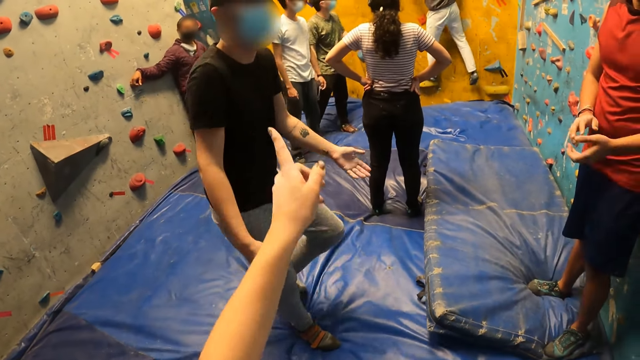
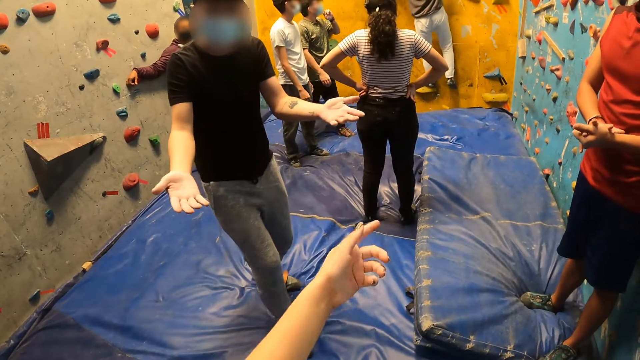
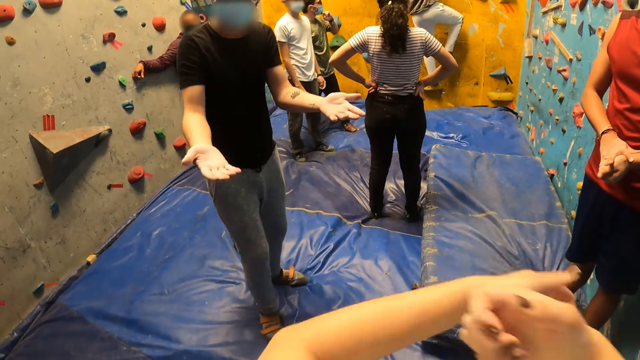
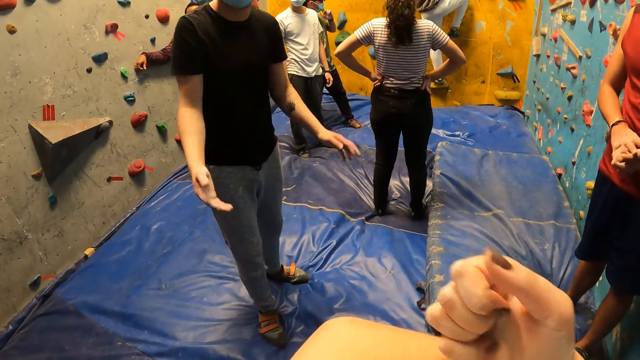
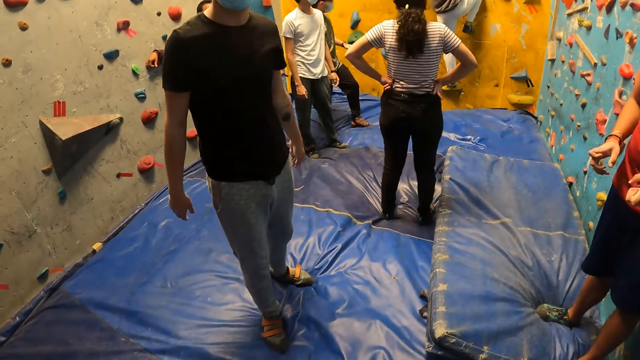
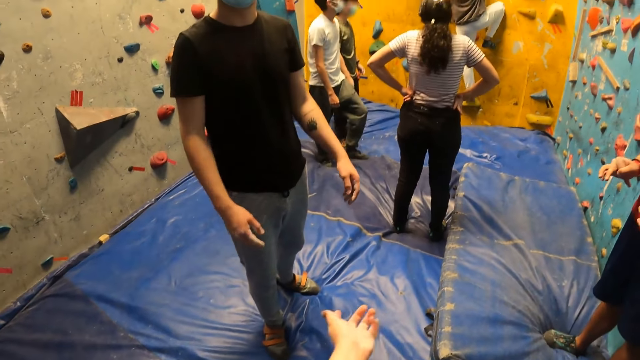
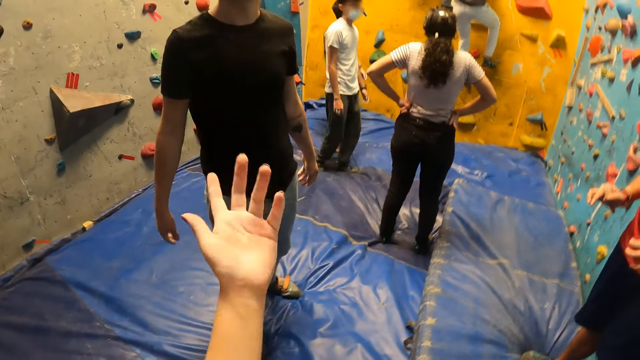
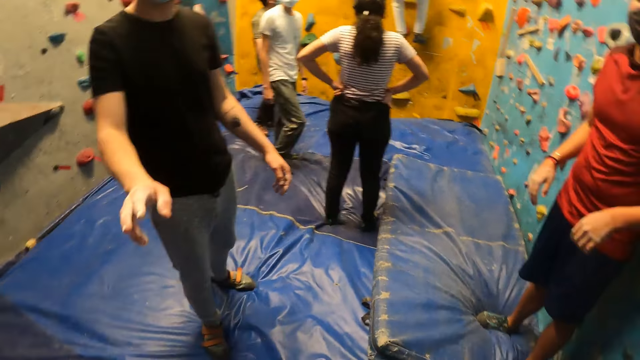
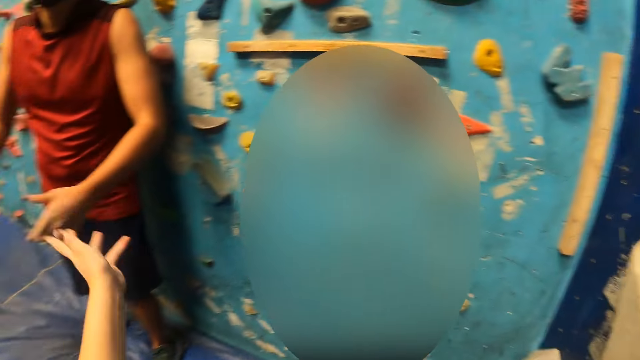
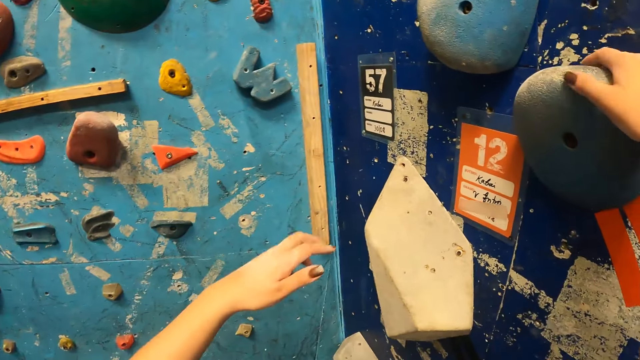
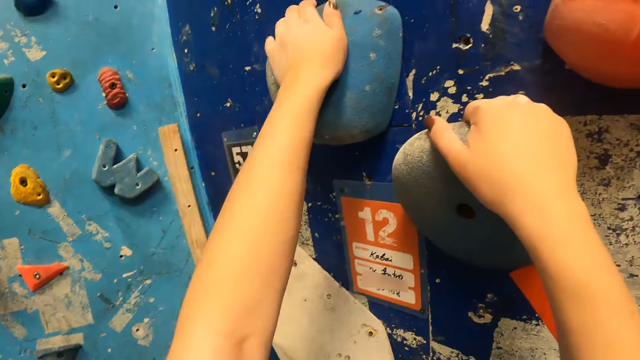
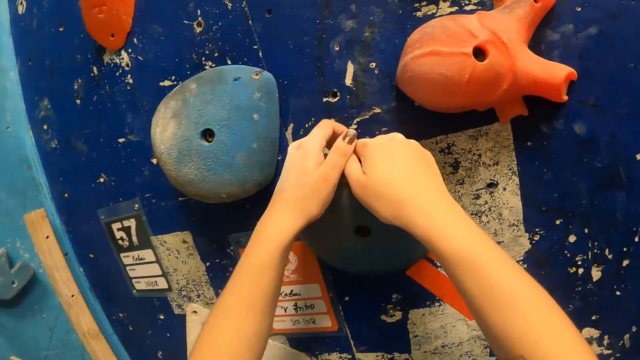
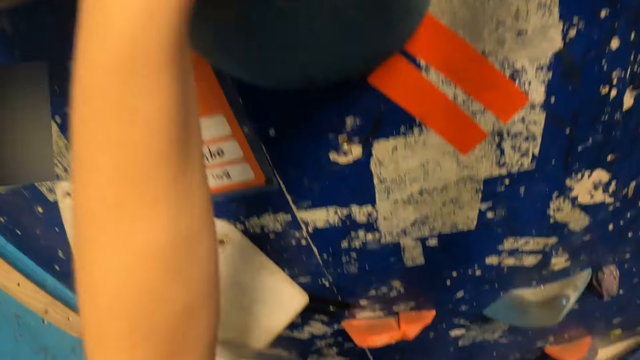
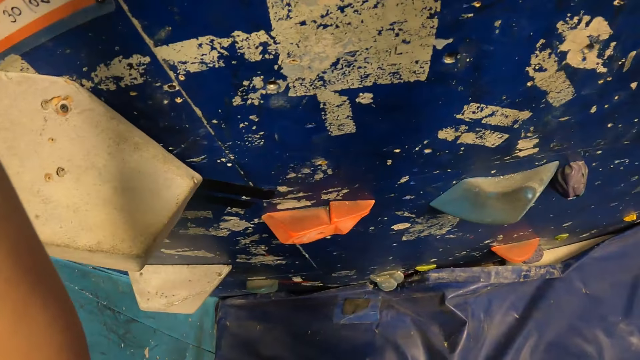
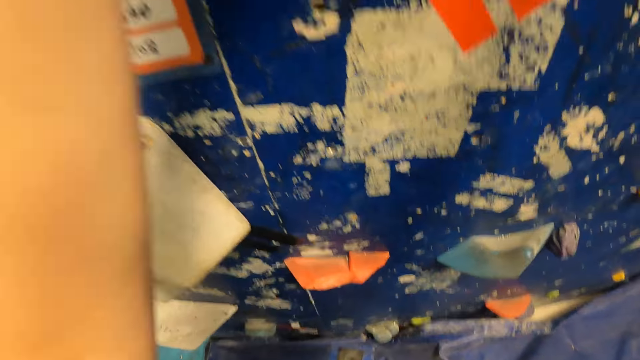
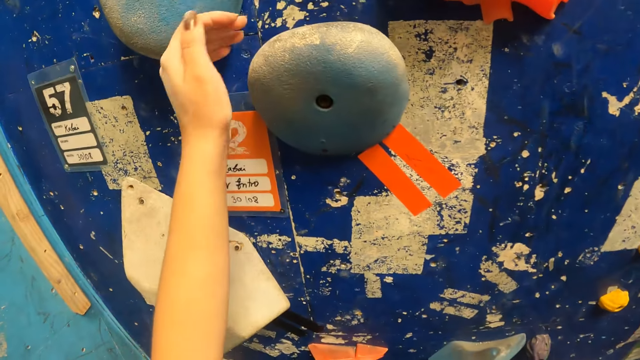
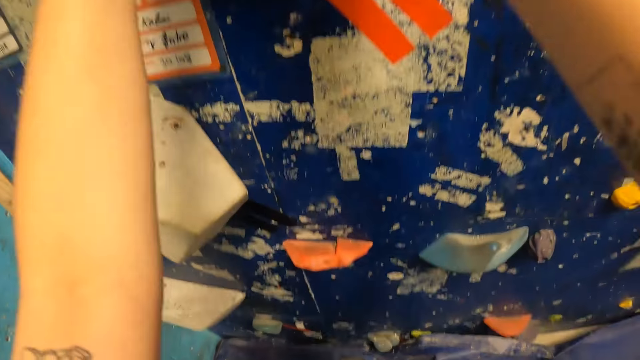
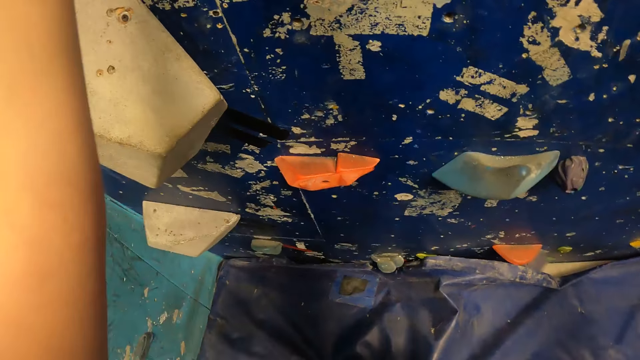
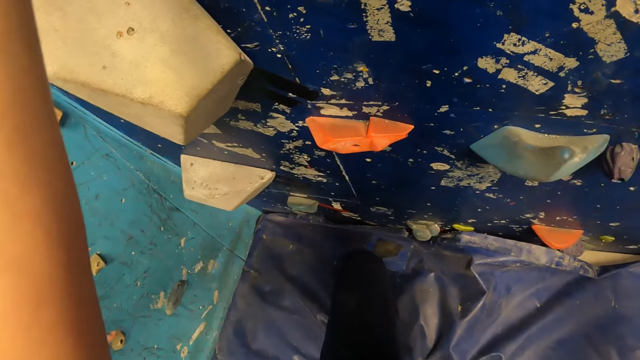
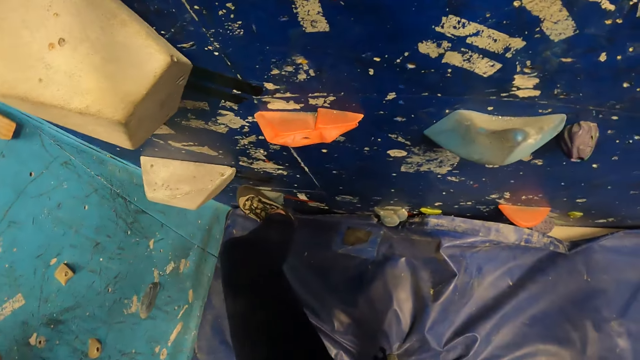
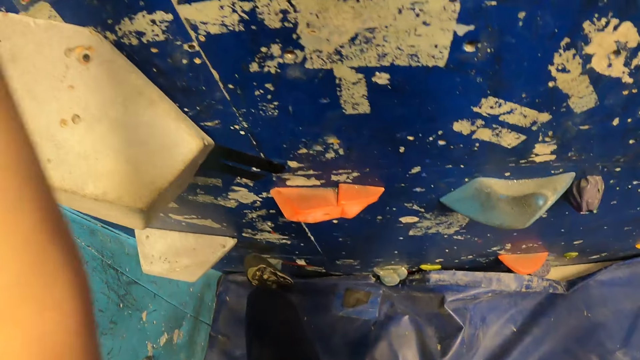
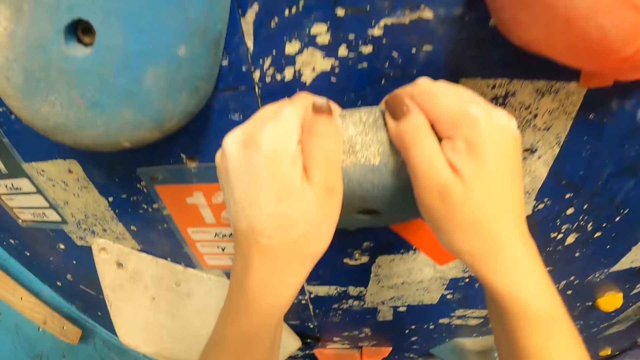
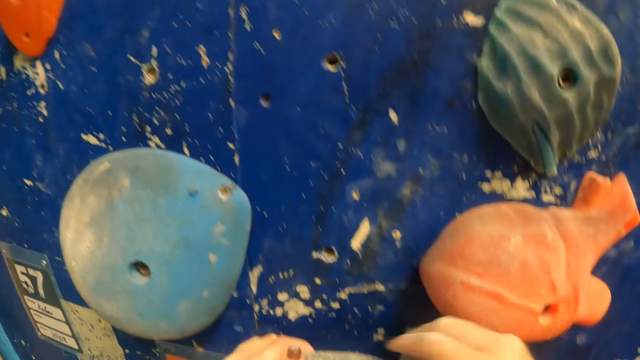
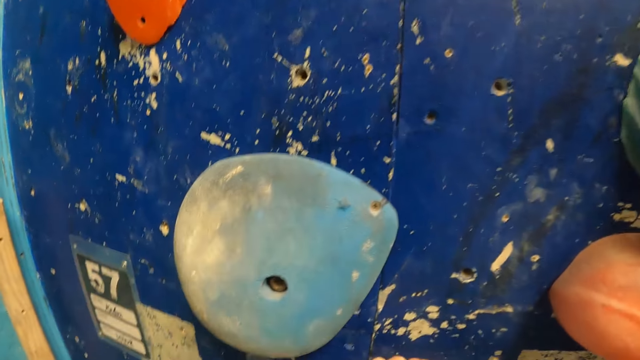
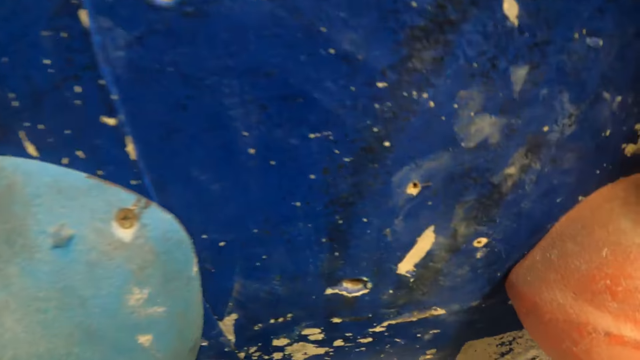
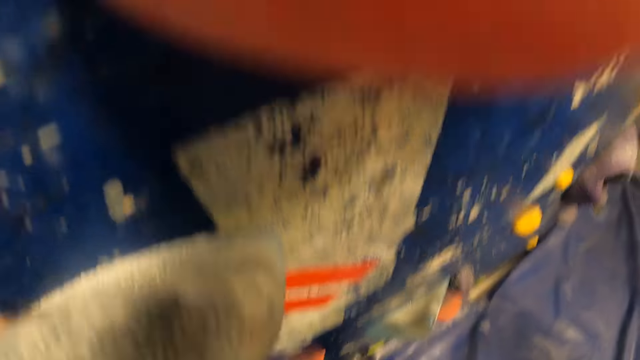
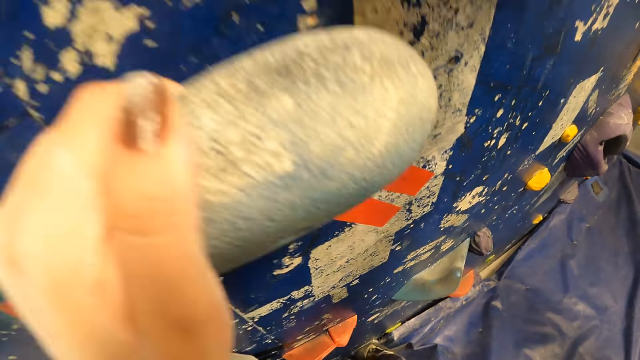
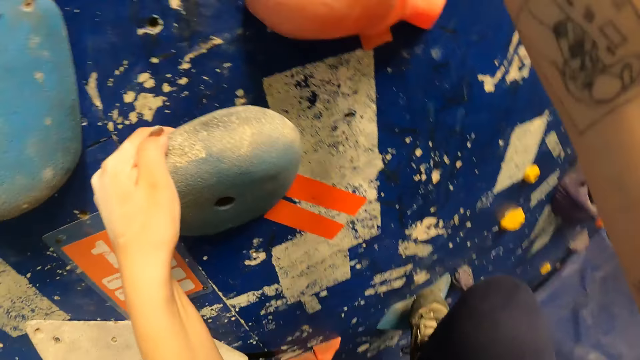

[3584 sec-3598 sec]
The camera wearer interacts with a person. They interact with another person. They climb the rocks on the wall. They hold the grips. They climb the wall.

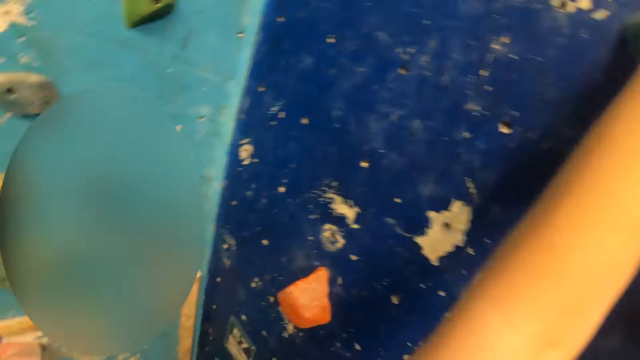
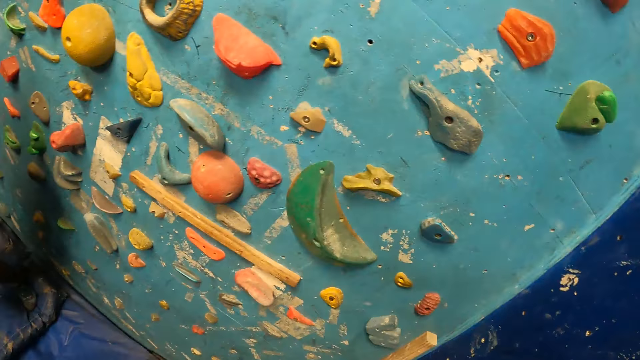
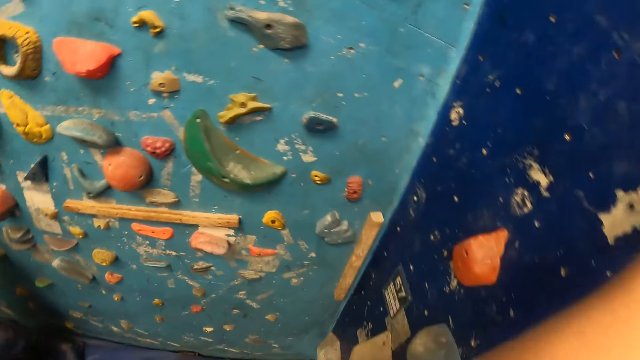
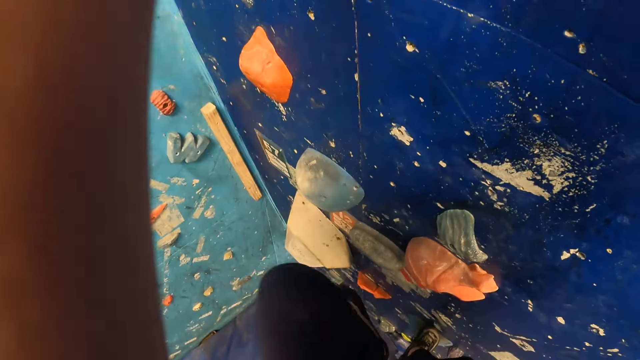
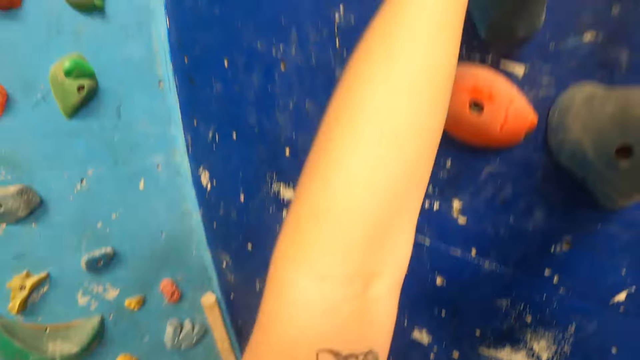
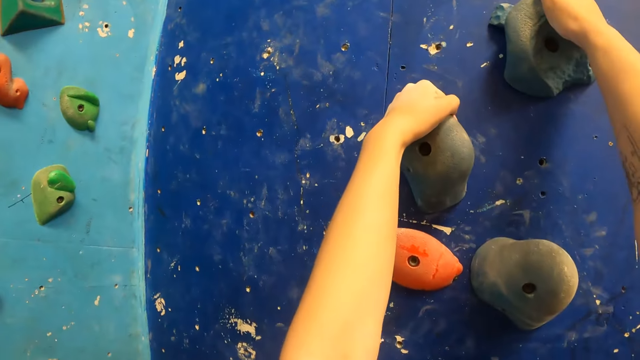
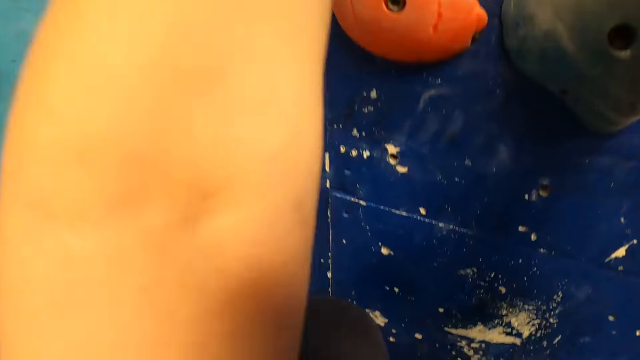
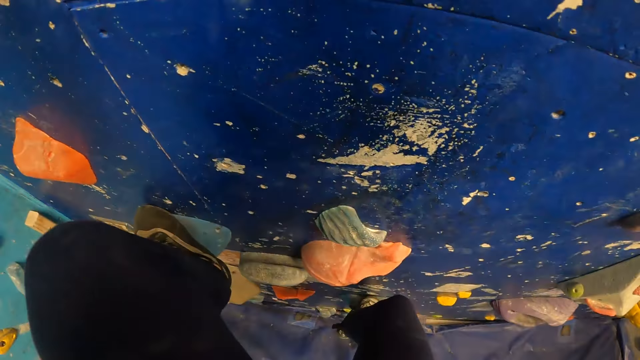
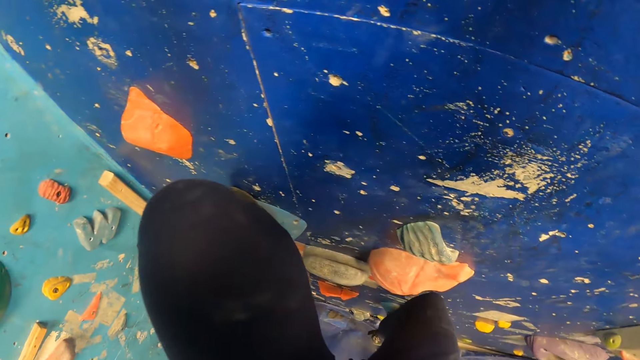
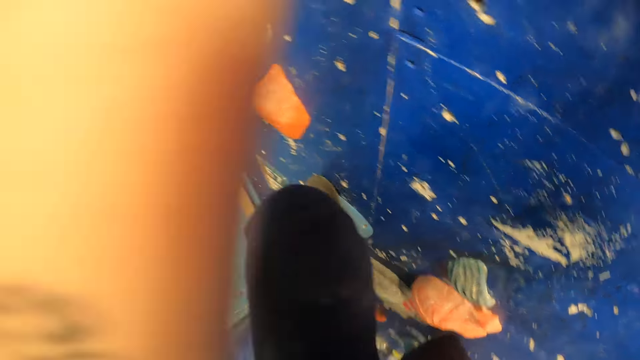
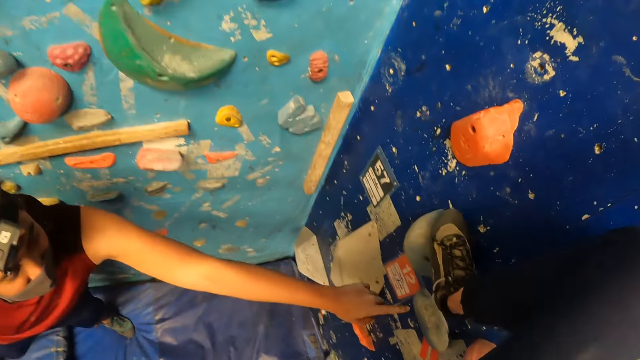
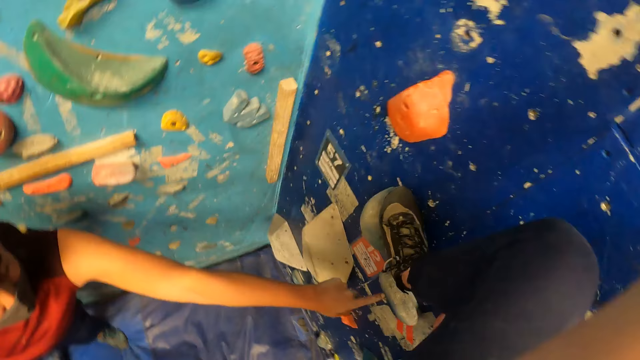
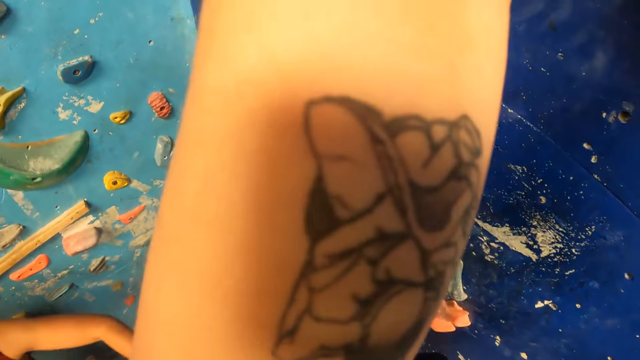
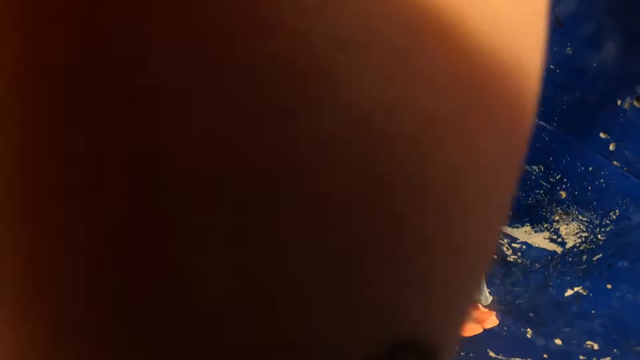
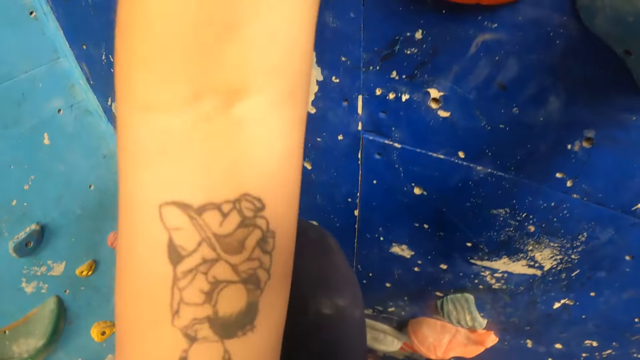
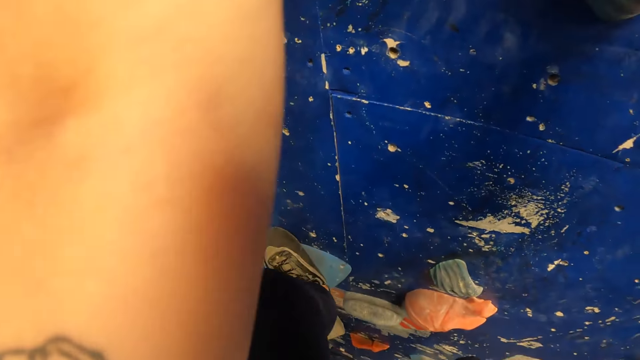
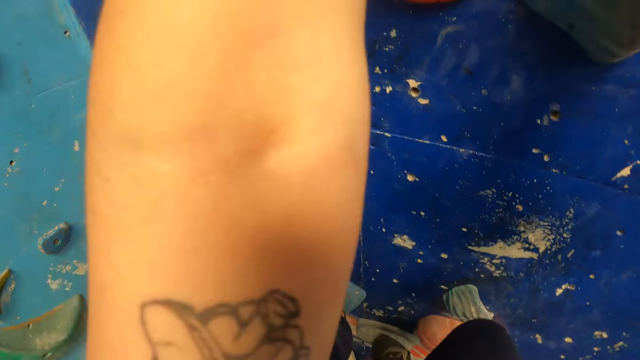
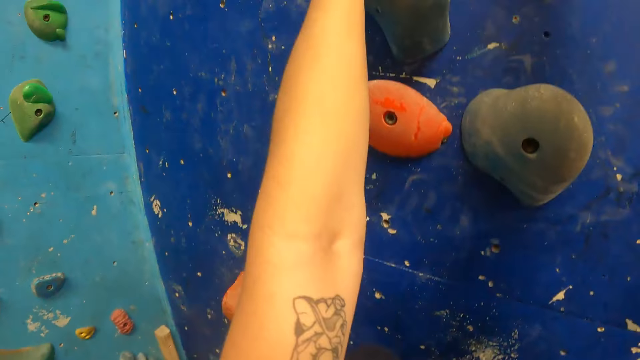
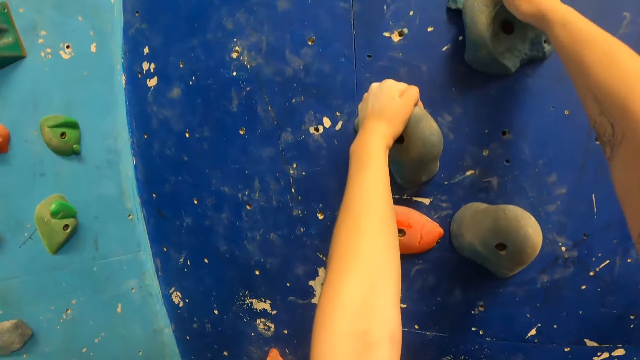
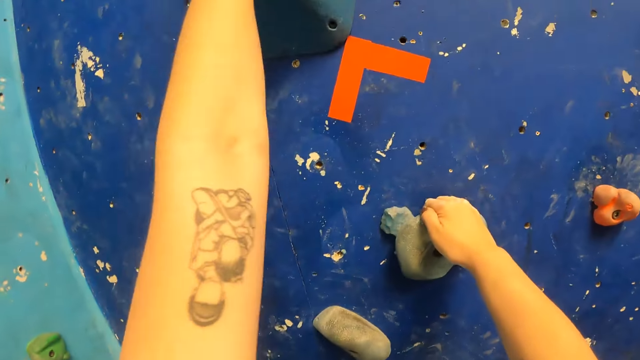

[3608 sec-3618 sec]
A man touches a rock on the wall with his left hand. The man points at the grip.
